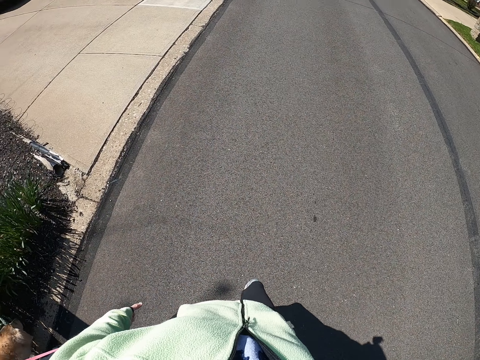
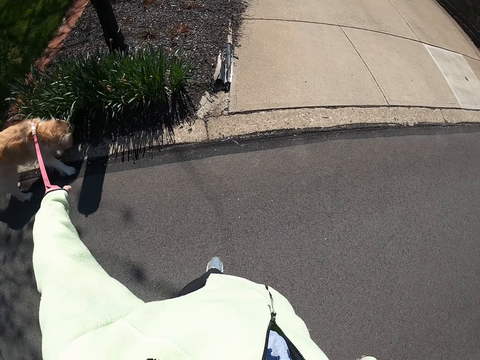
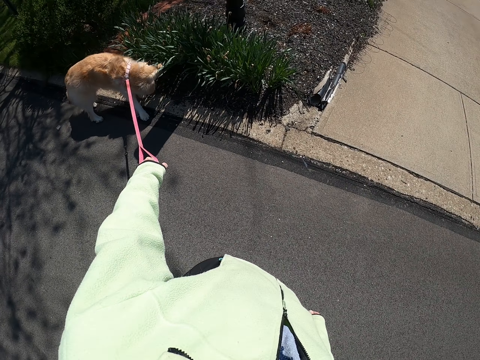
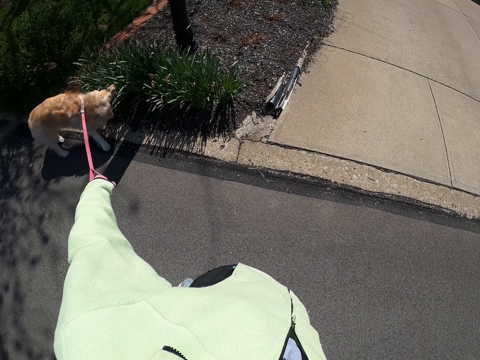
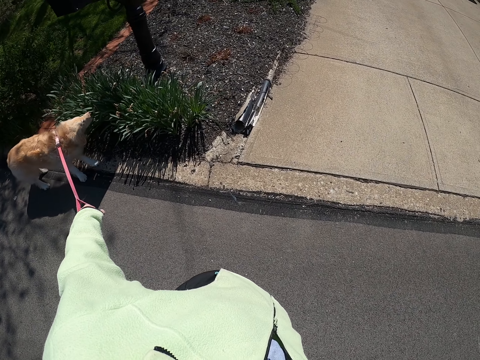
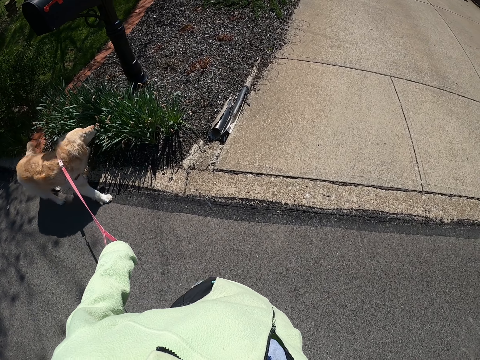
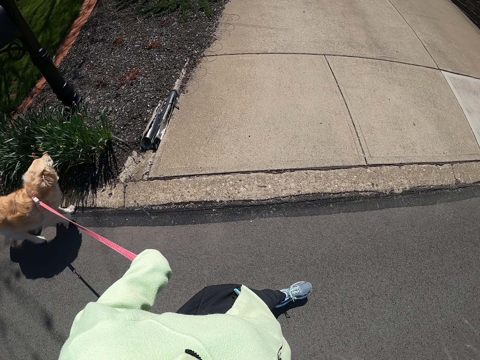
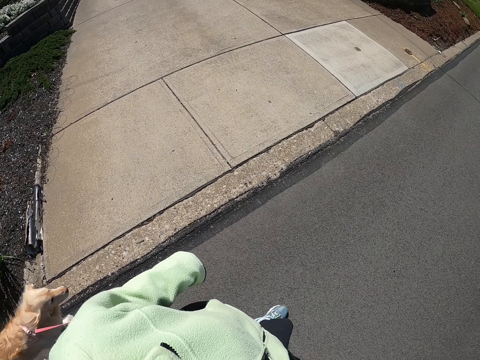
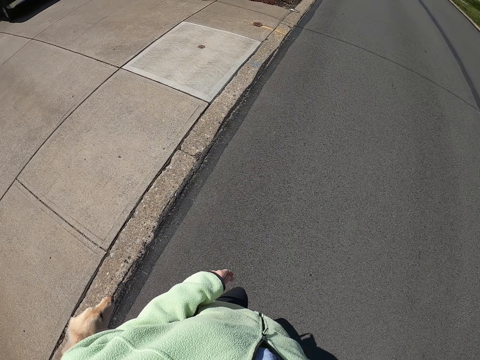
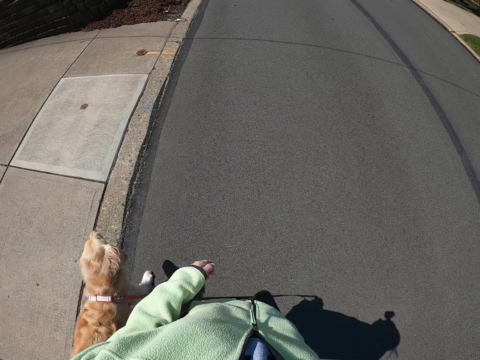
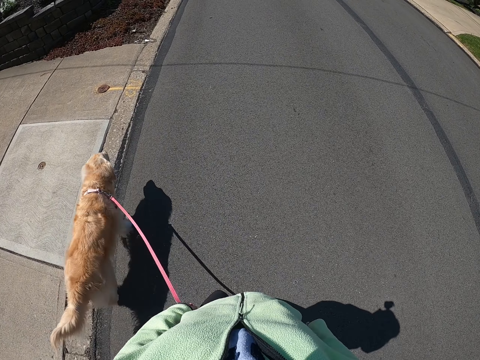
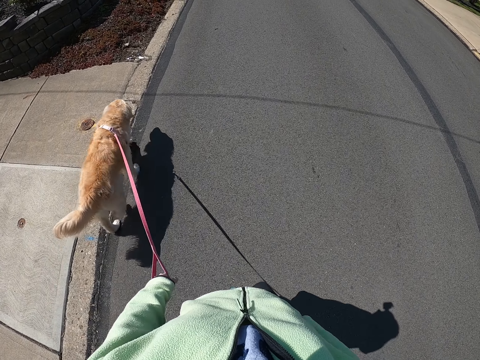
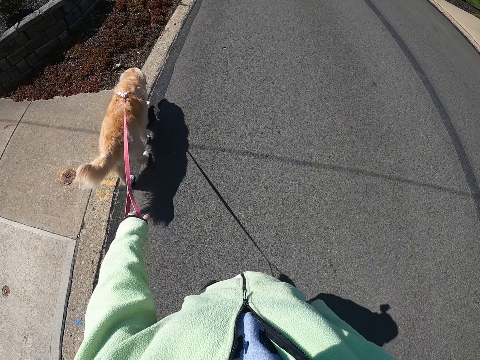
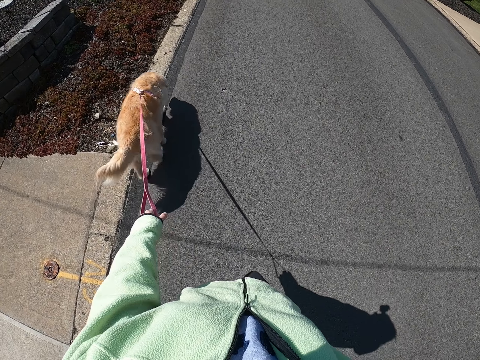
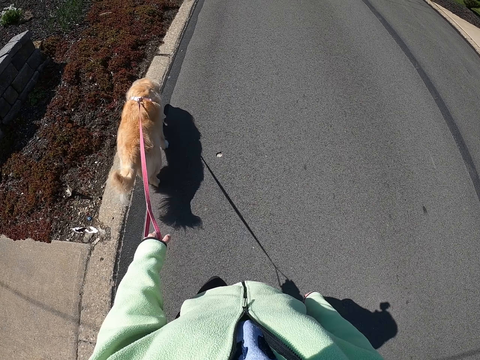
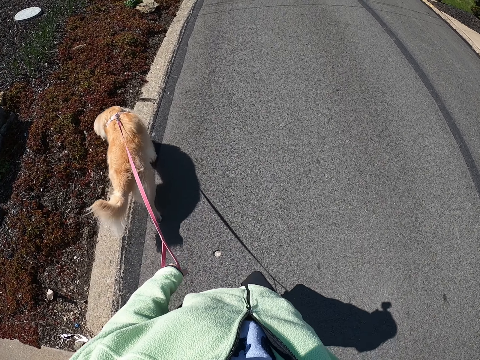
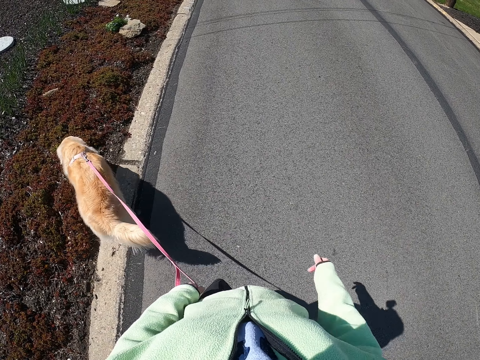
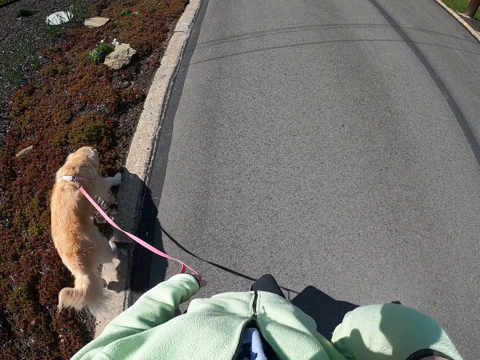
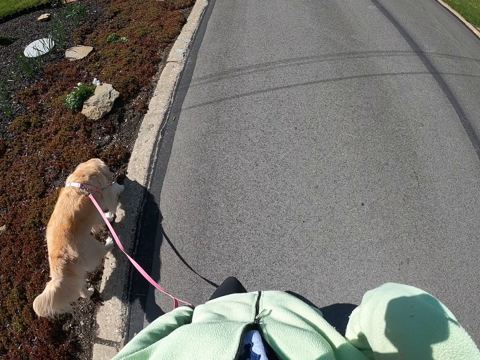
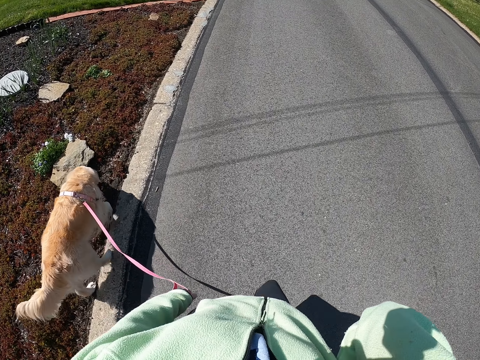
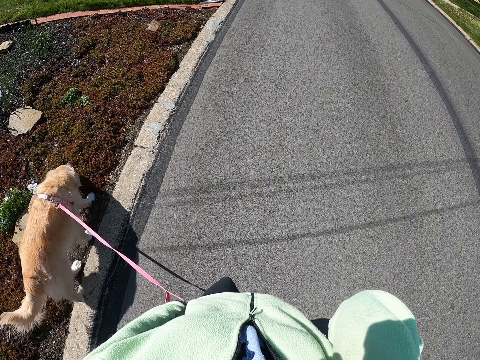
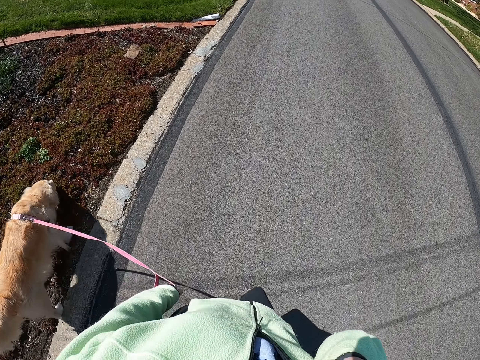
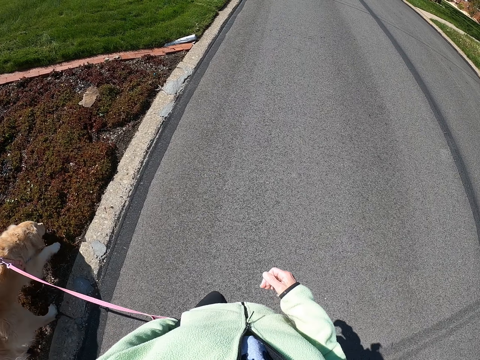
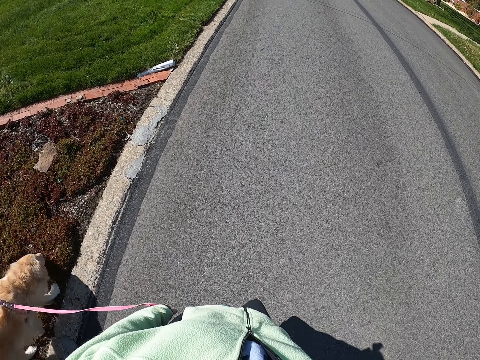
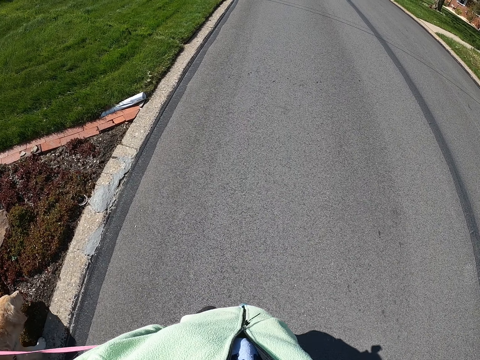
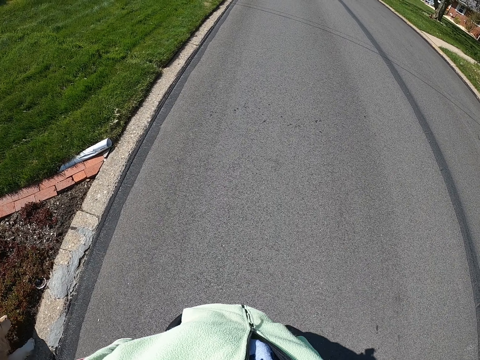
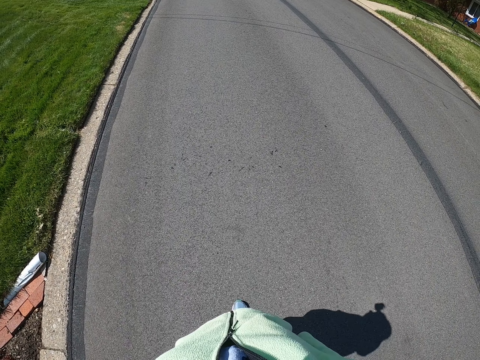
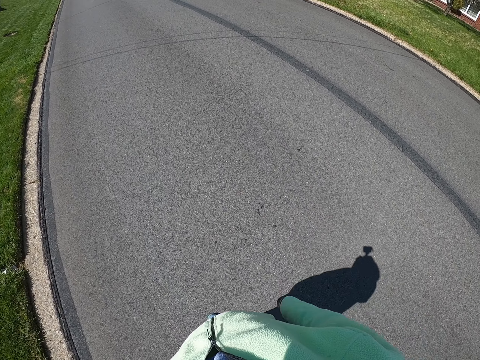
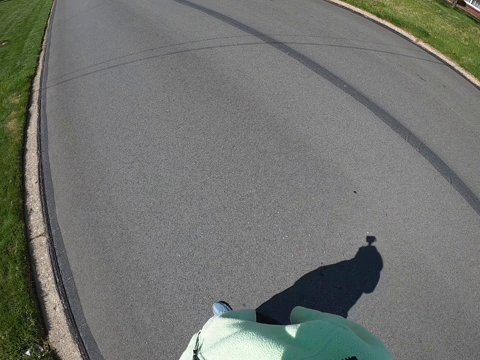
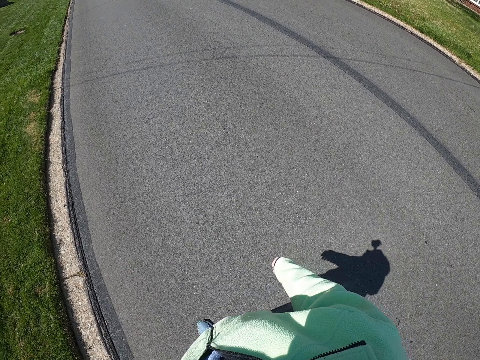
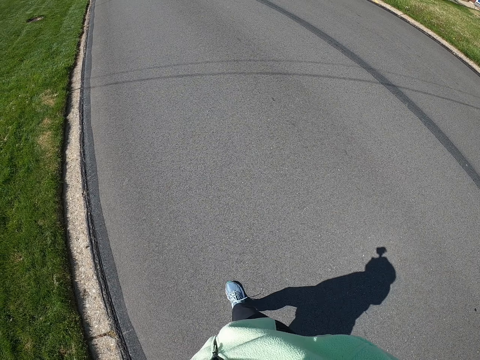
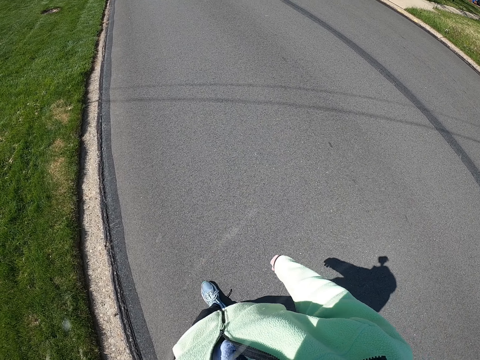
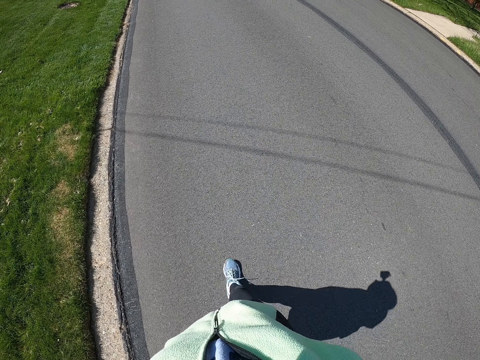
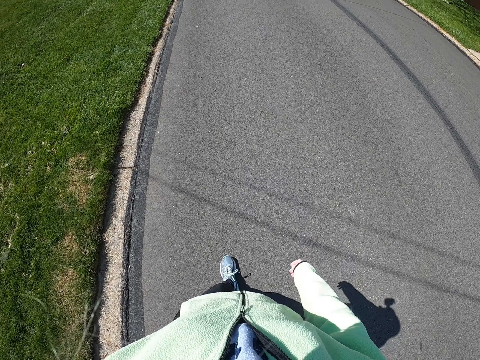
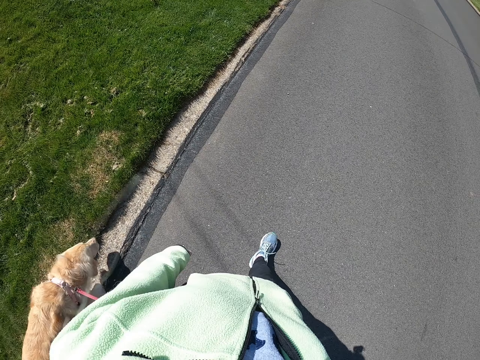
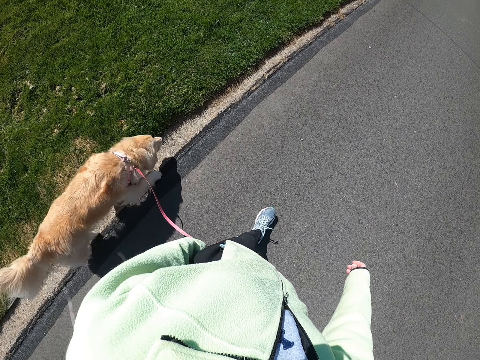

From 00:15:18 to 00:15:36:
The camera wearer pulls the puppy with her left hand. She walks around with the puppy in her left hand on the road. She lifts her right hand. She touches the face. She puts down her right hand. She walks around with the puppy in her left hand on the road.

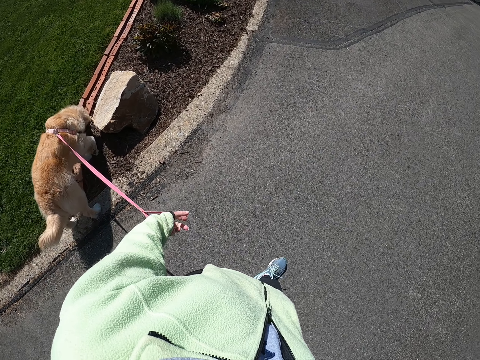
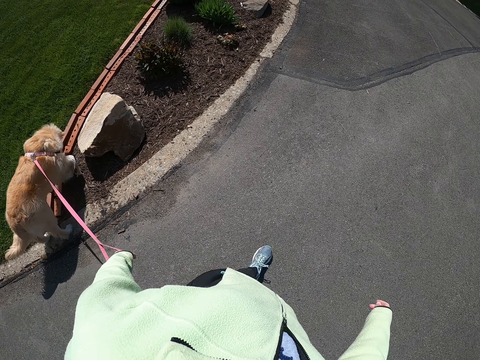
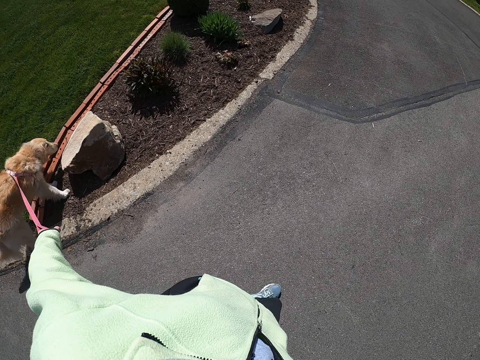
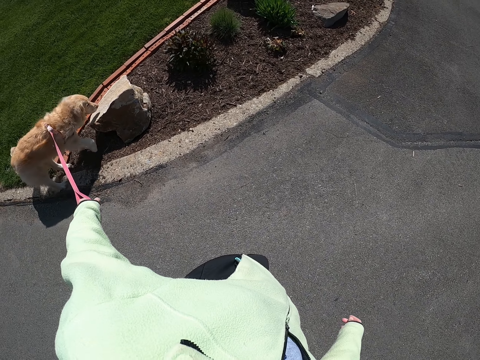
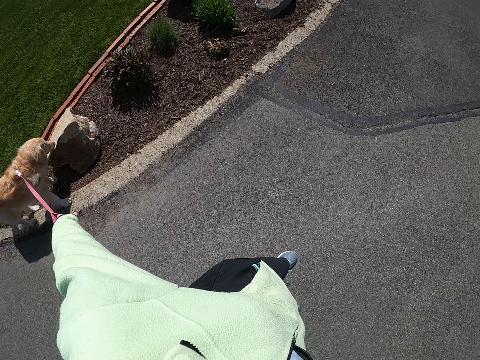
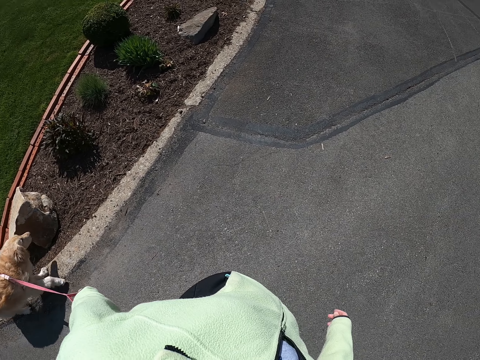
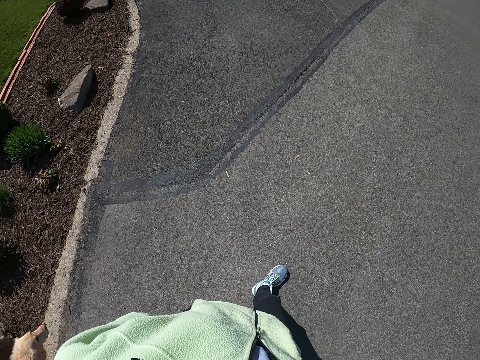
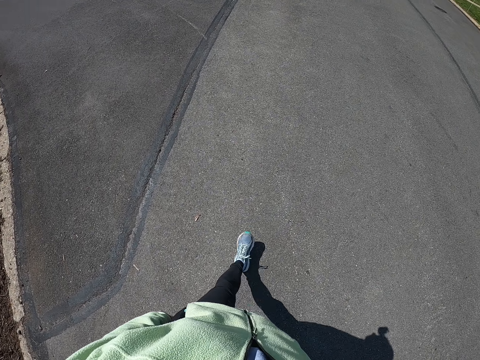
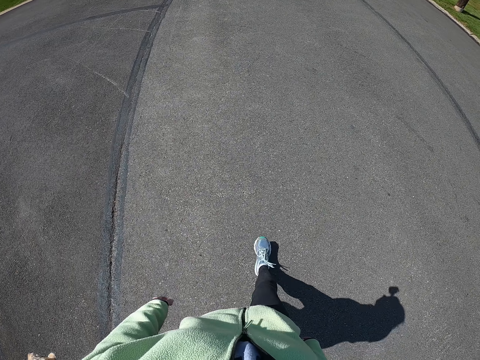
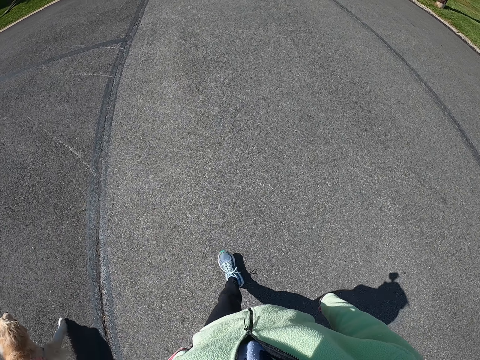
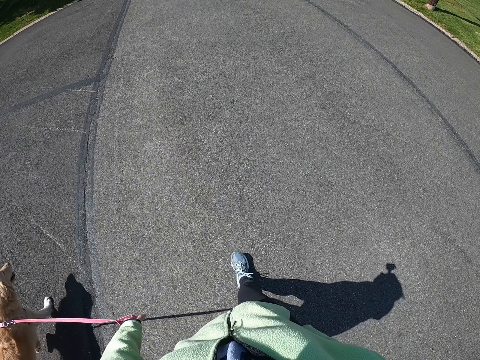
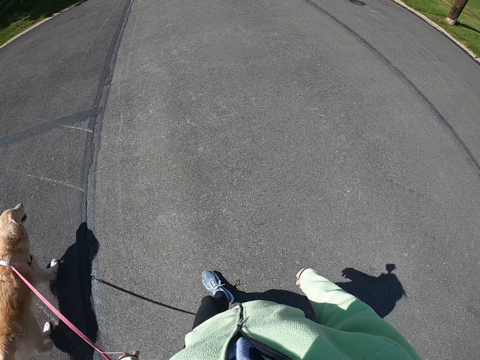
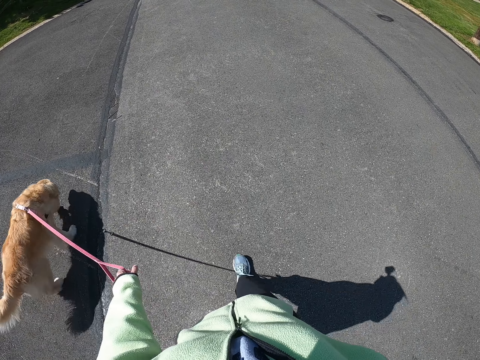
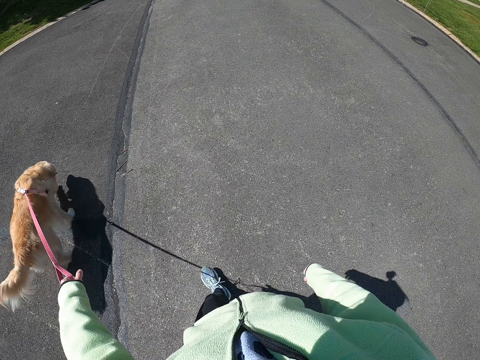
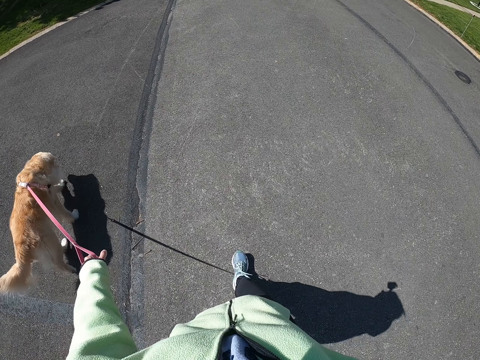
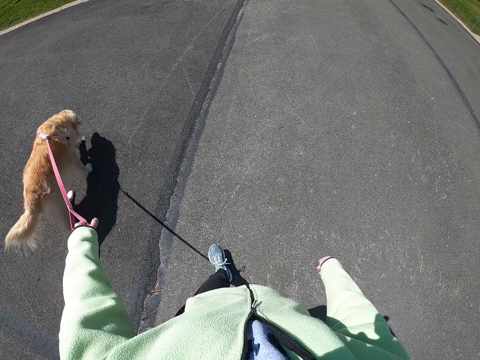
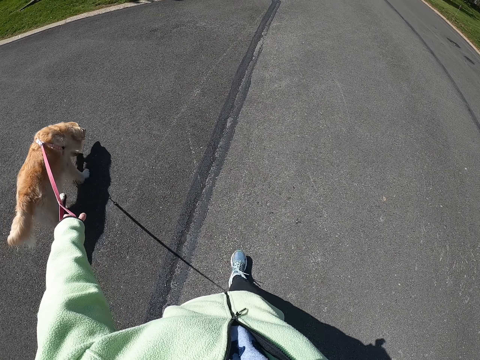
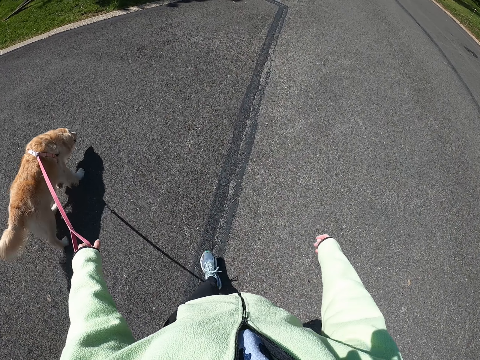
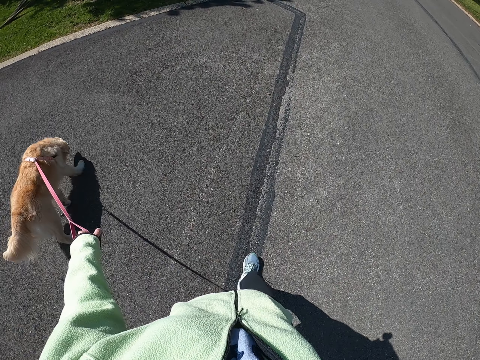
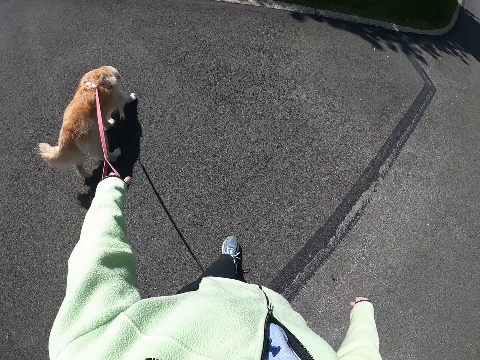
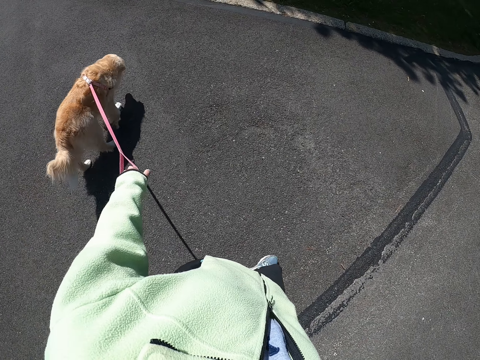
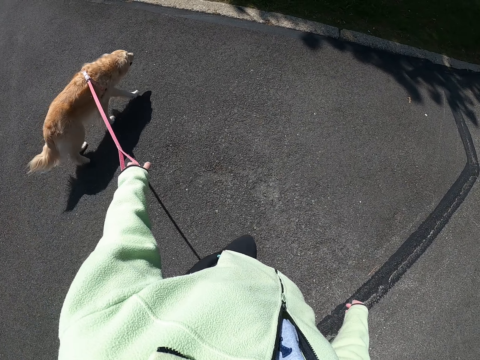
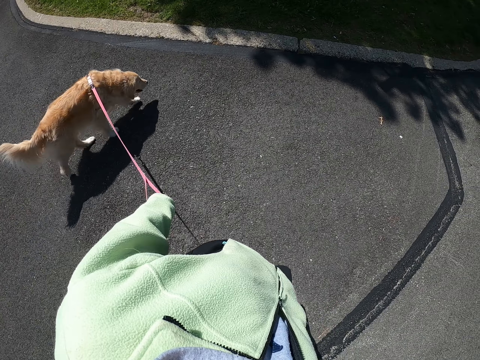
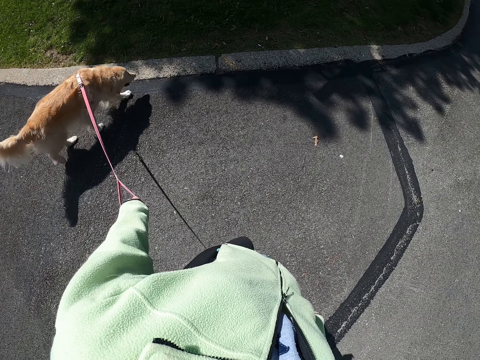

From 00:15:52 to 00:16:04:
The camera wearer pulls the puppy with her left hand. She walks around with the puppy in her left hand on the road.
